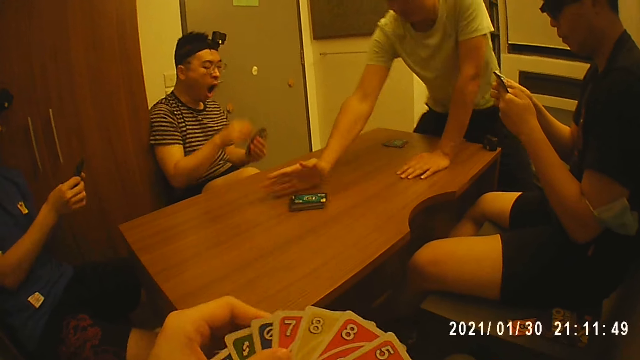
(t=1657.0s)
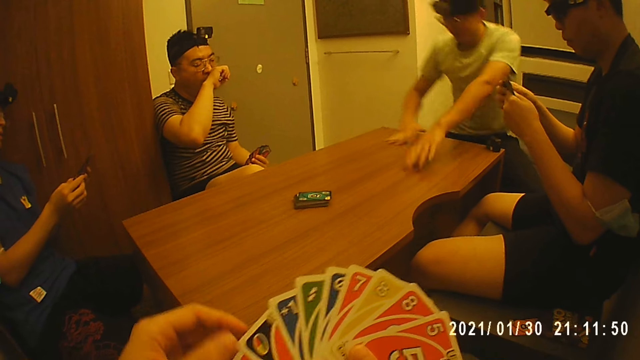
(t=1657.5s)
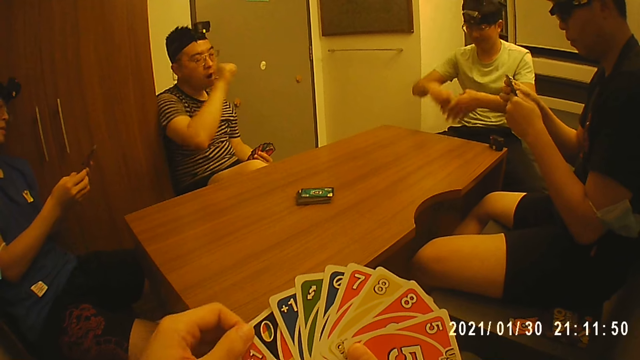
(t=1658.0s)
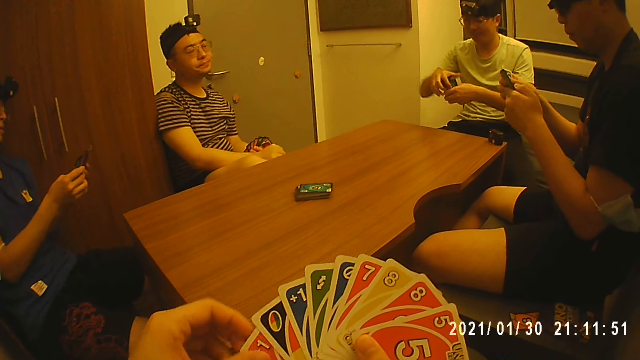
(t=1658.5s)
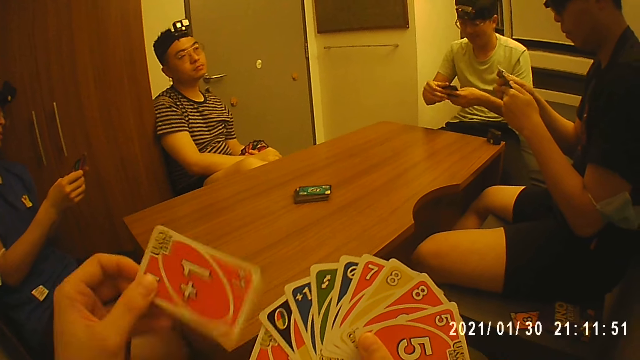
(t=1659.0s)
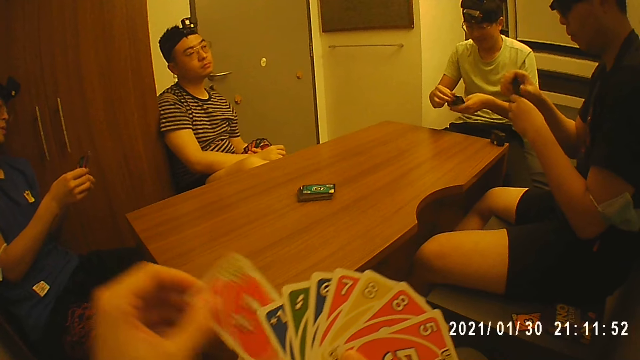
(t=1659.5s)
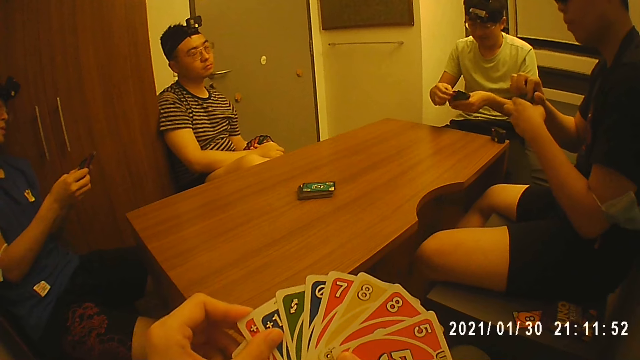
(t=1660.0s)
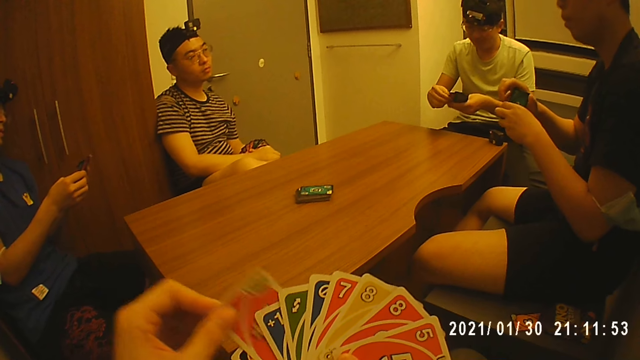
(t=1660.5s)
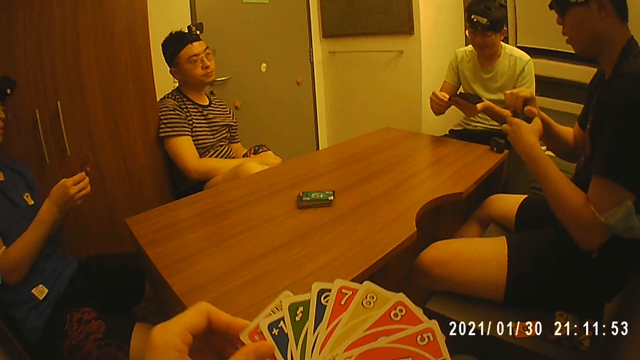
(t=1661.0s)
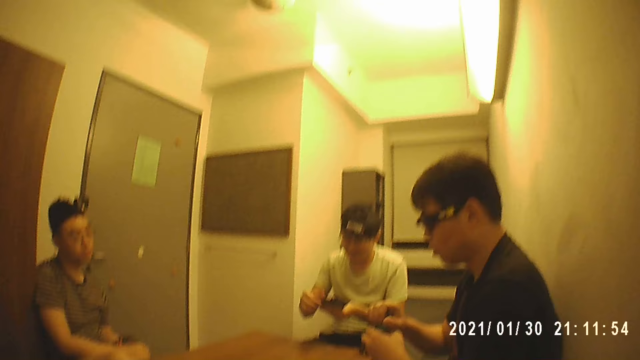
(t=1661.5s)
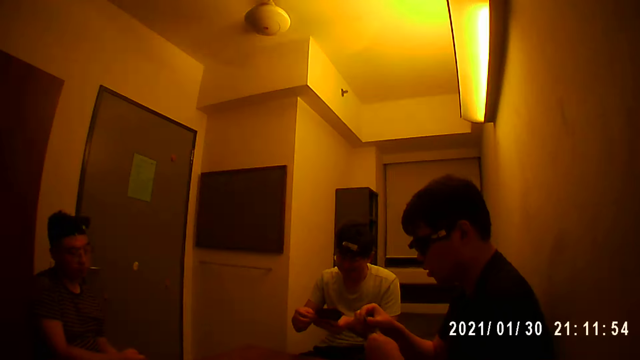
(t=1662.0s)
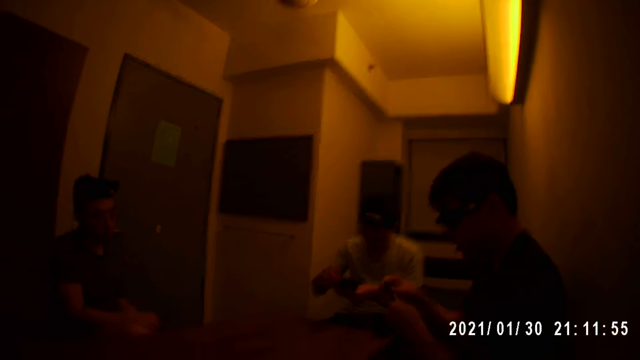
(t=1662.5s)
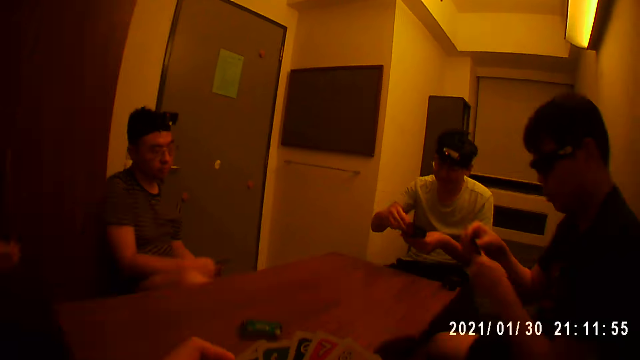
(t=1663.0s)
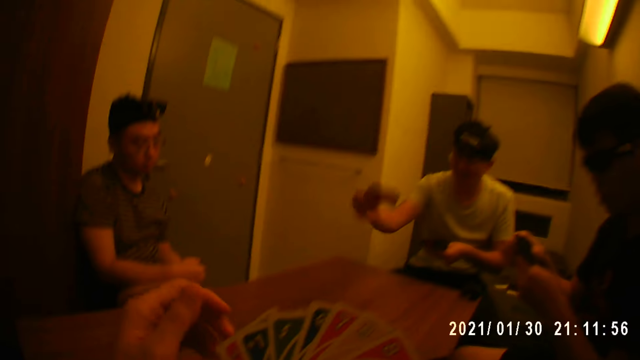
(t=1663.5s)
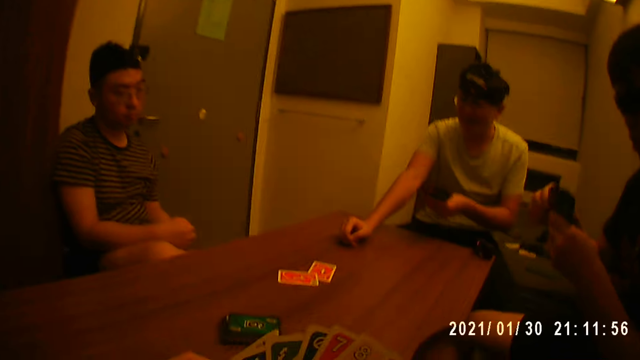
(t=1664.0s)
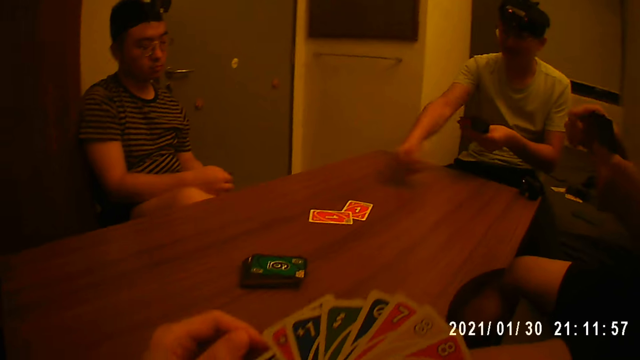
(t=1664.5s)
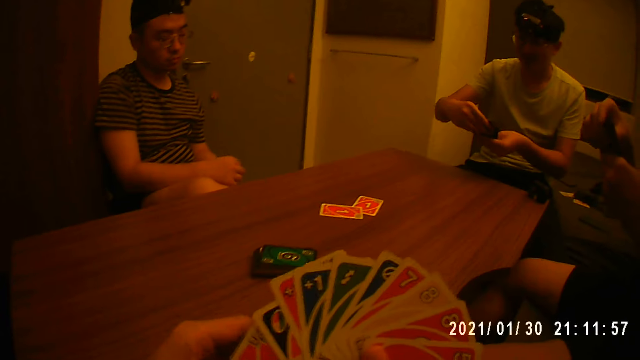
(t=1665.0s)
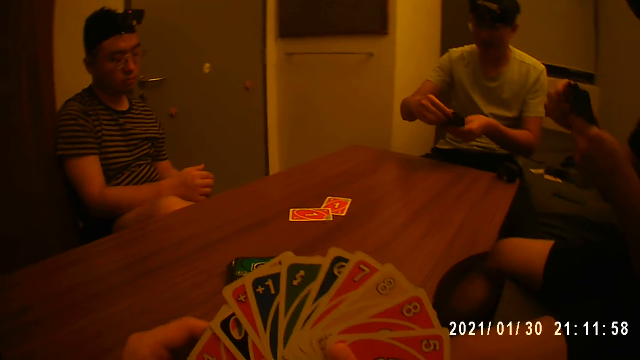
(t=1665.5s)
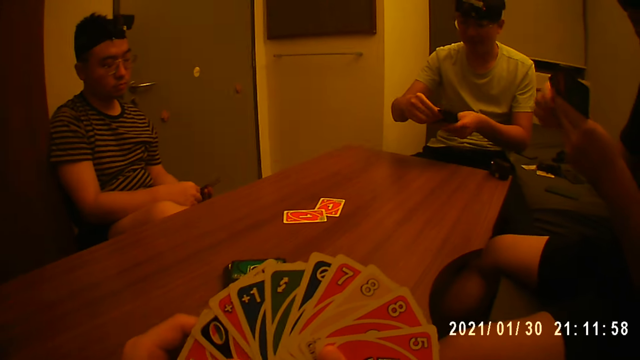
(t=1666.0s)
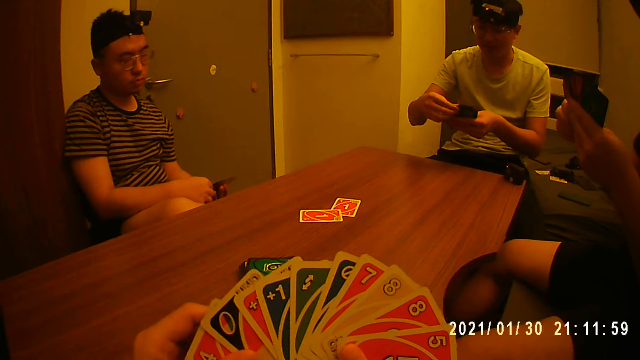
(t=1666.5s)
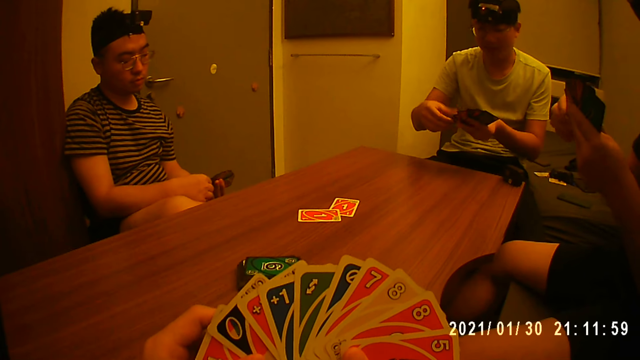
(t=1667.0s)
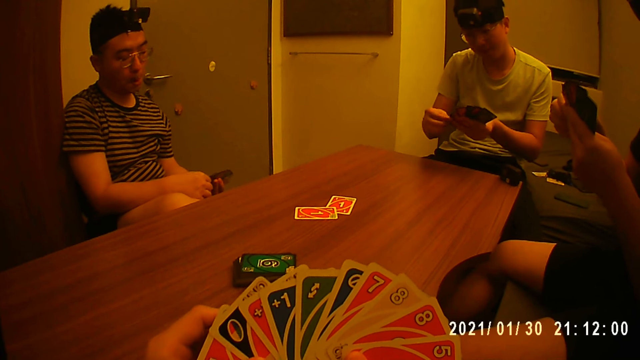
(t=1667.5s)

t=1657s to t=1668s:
A man places the pack of cards on the table with his right hand. Another man shuffles cards with both hands. The first man picks up the cards on the table with his right hand, holds the cards with his left hand, and spreads the cards in his left hand with his right hand. The second man holds the cards with both hands. The first man shuffles the cards with both hands. He drops two cards on the table with his right hand. He spreads the cards in his left hand with his right hand.

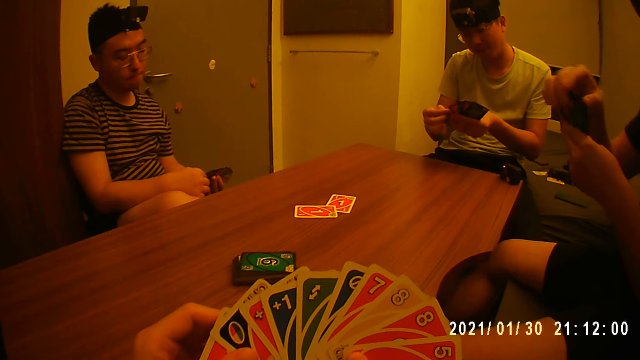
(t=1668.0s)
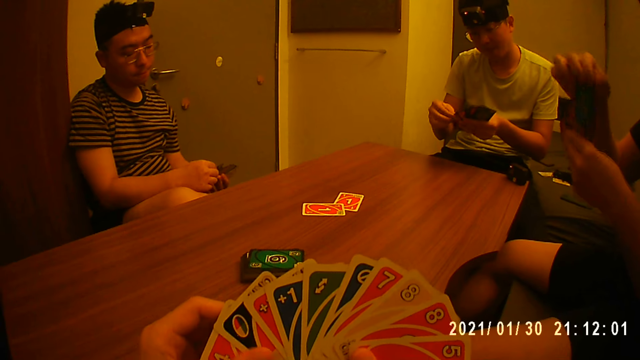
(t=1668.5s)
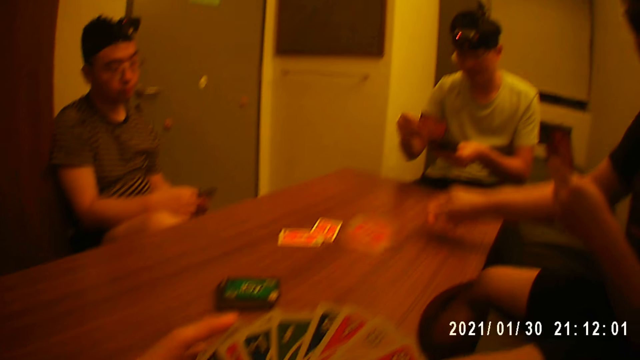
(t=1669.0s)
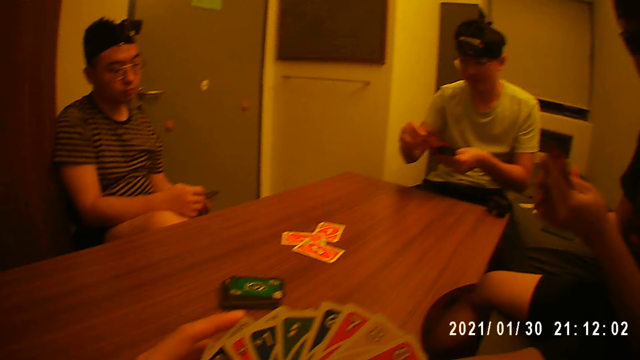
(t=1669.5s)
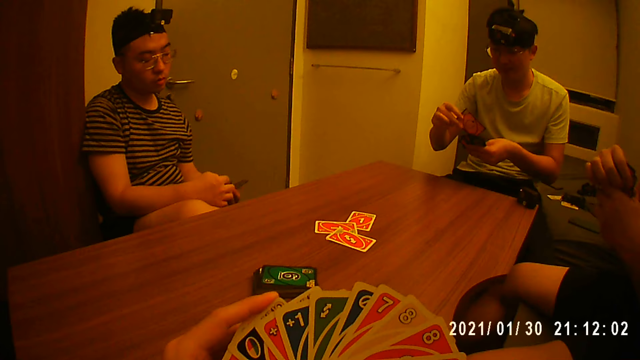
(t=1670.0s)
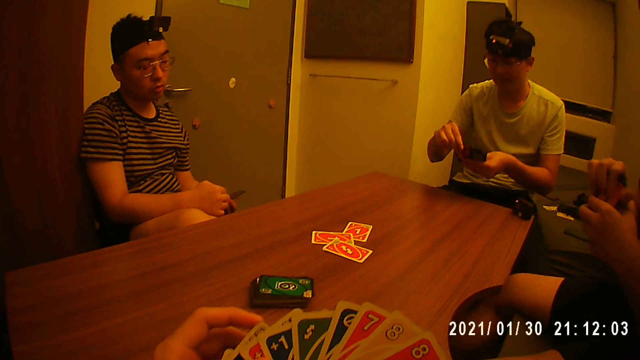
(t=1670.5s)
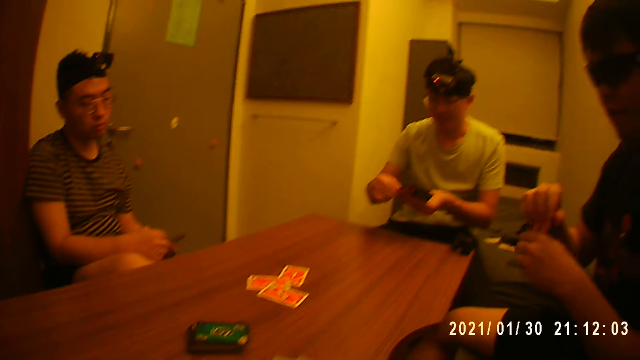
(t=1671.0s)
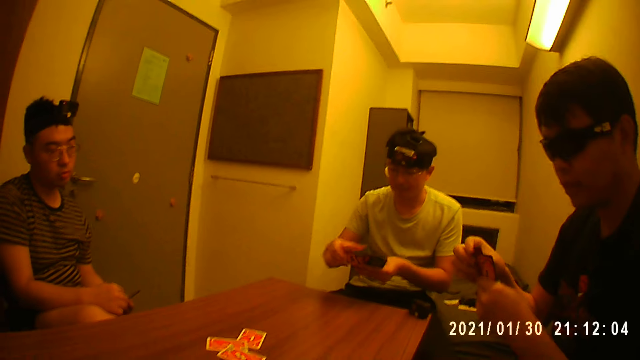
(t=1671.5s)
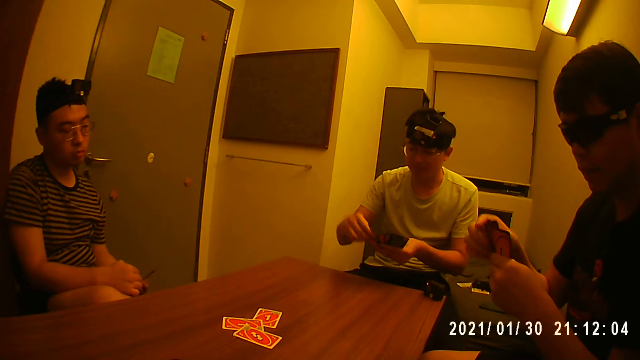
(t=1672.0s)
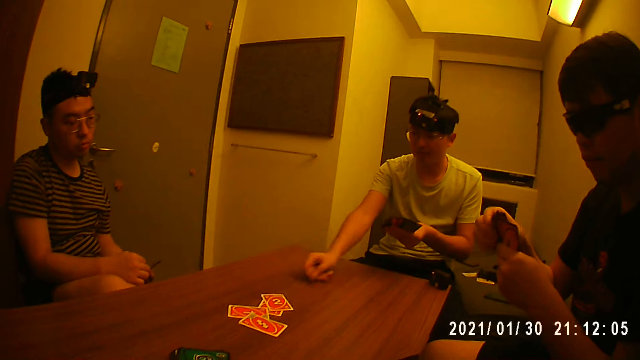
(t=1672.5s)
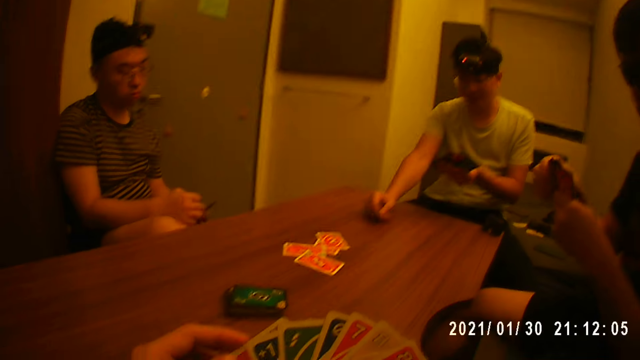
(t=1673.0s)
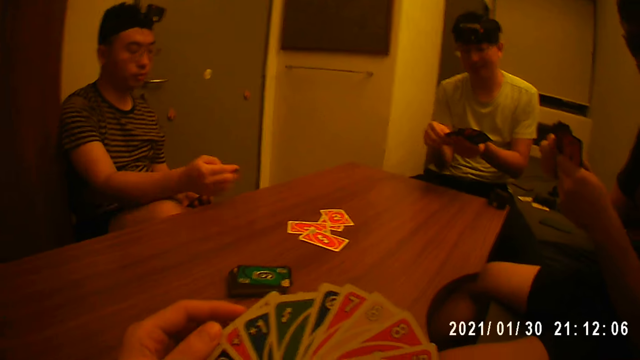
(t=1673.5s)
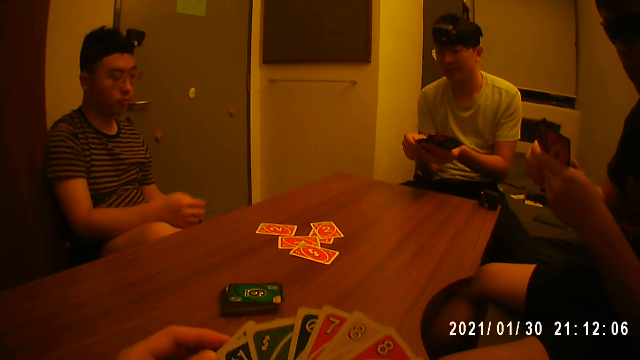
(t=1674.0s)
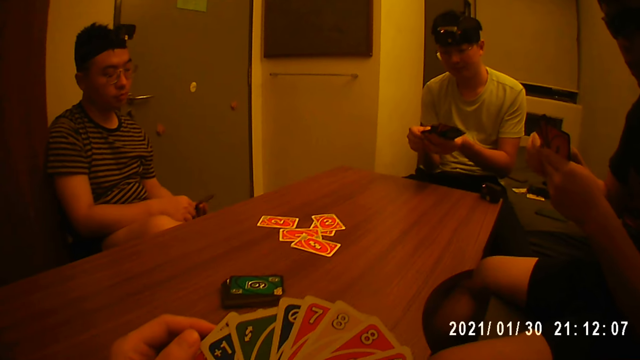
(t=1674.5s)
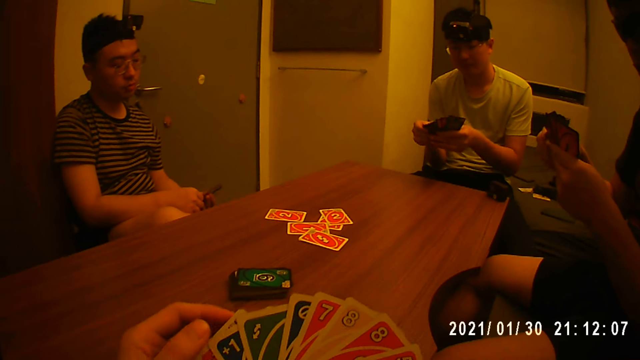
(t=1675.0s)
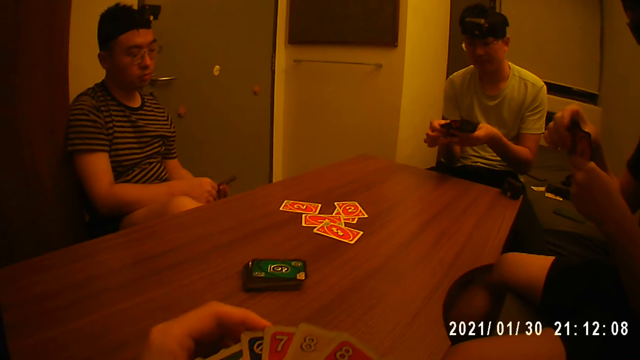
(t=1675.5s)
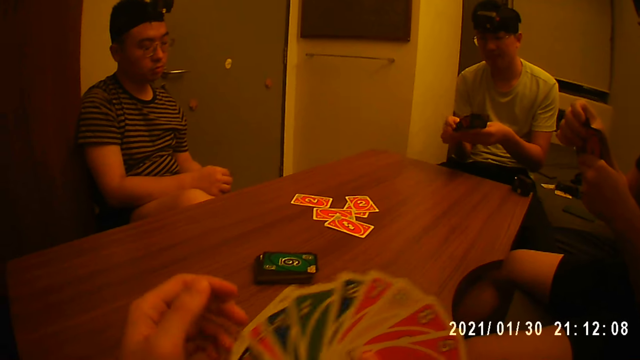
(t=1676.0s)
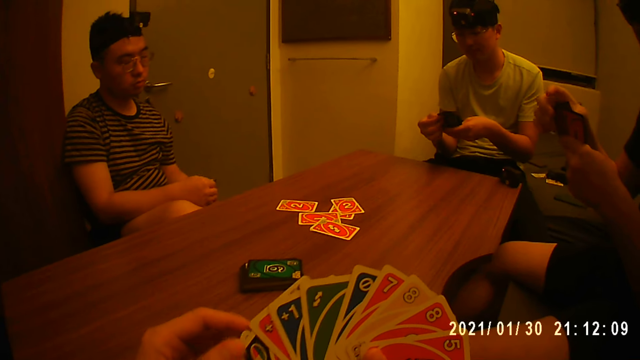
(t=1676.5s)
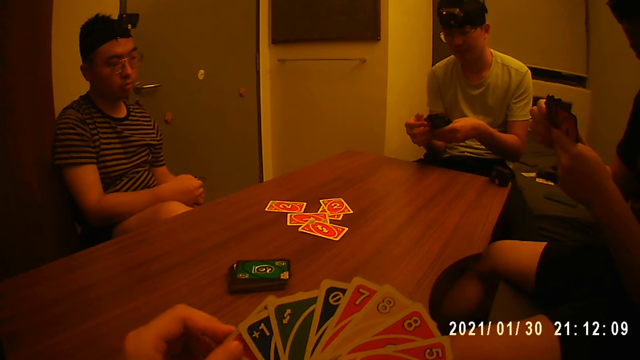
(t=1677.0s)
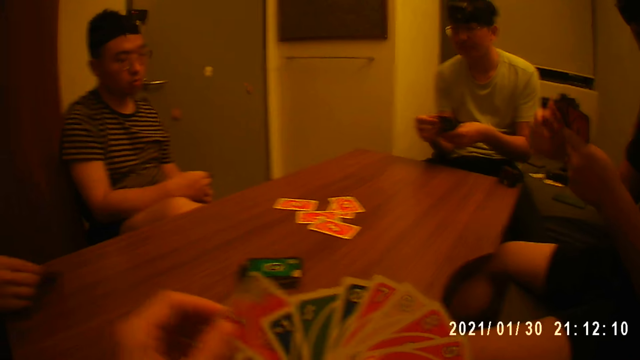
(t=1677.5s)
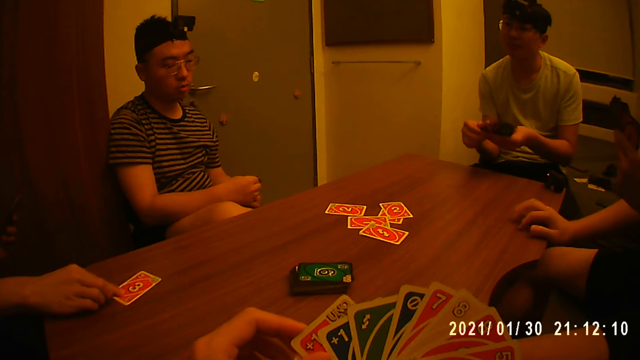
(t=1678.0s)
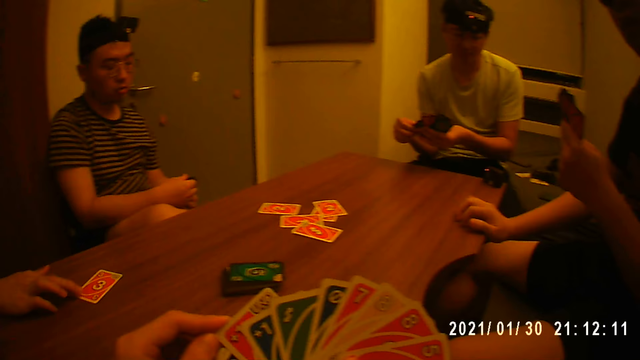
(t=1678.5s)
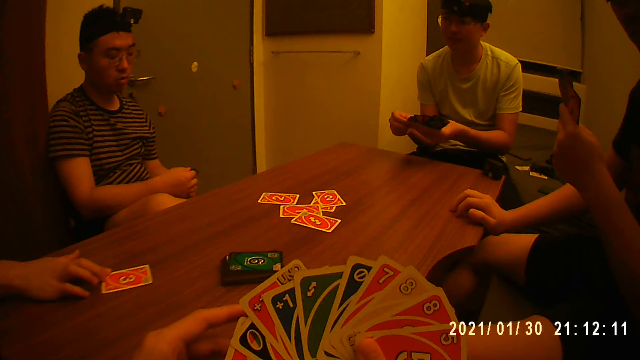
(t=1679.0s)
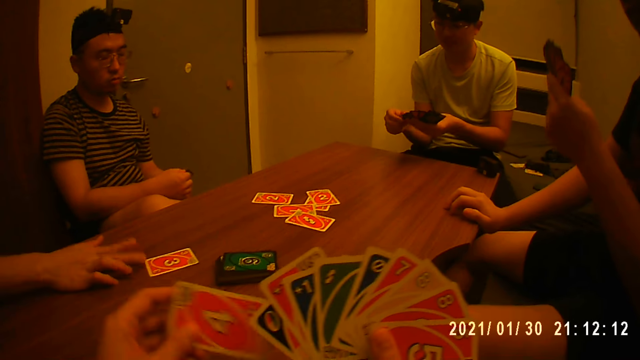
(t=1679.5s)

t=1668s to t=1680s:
A man drops a card on the table with his right hand. Another man drops a card on the table with his right hand. A third man drops a card on the table with his right hand. He touches the cards in his left hand with his right hand. The camera wearer touches the cards with the left hand. The second man spreads the cards in his left hand with his right hand. A fourth man drops a card on the table with his right hand. The first man places his right hand on the table. The fourth man pushes a card on the table.
